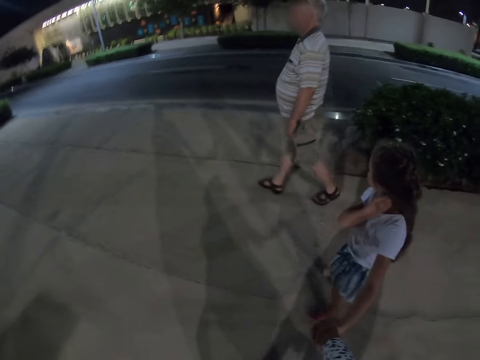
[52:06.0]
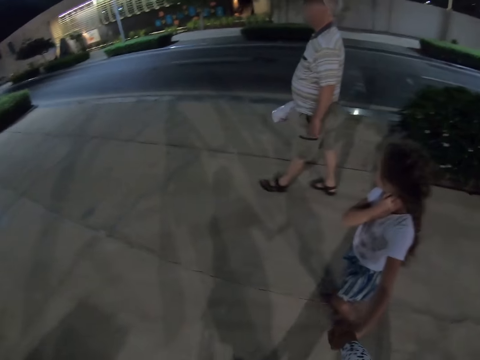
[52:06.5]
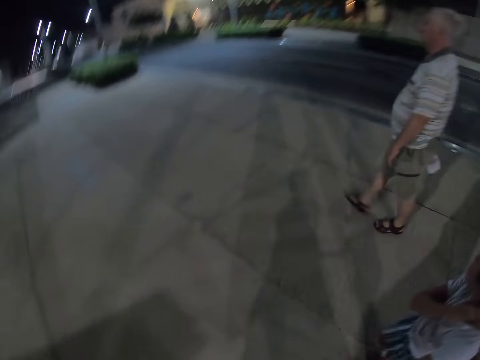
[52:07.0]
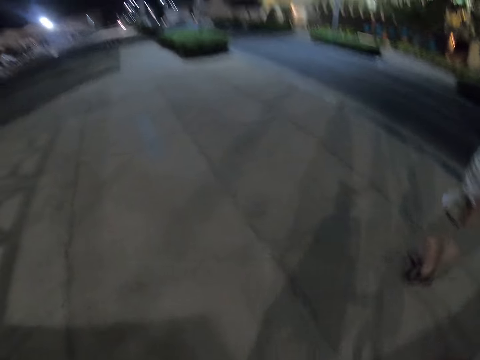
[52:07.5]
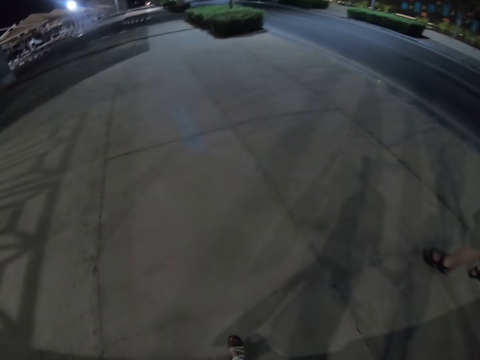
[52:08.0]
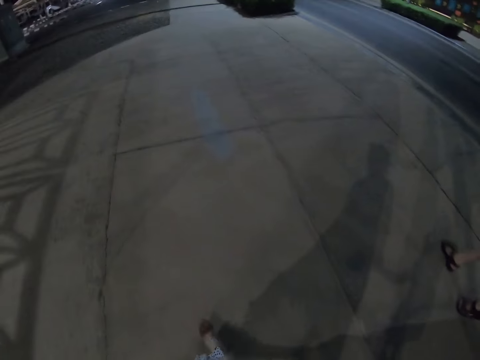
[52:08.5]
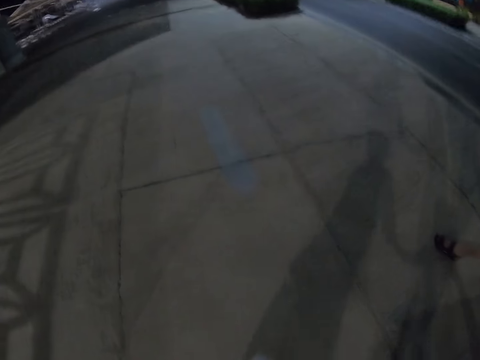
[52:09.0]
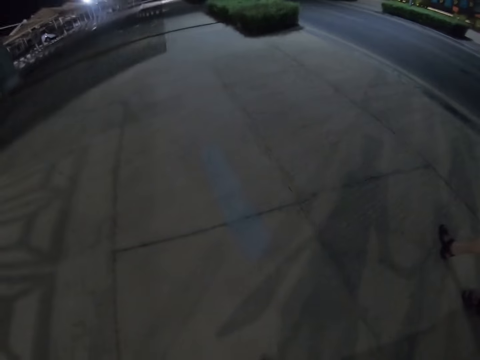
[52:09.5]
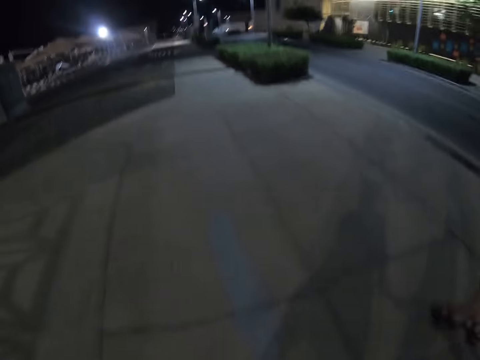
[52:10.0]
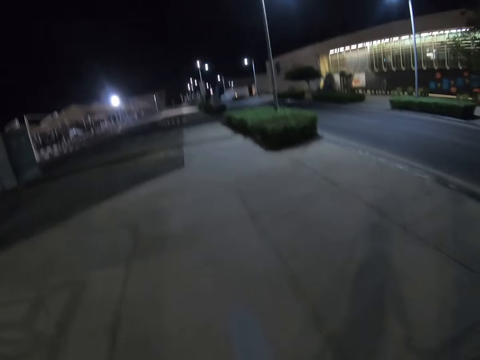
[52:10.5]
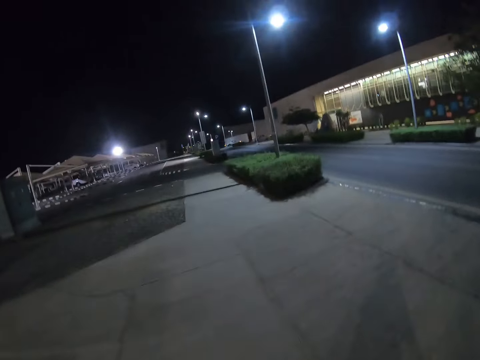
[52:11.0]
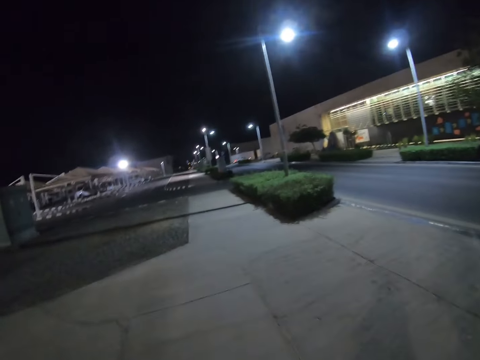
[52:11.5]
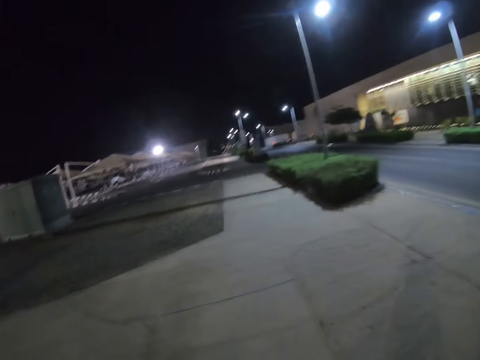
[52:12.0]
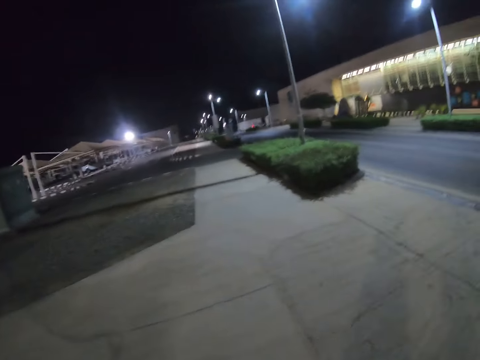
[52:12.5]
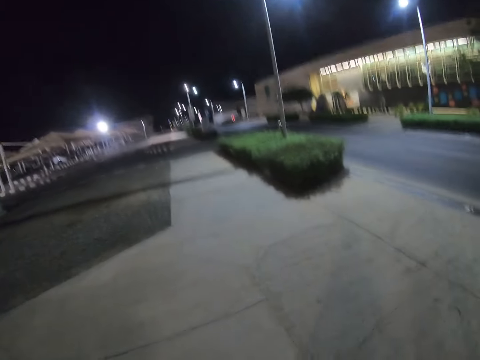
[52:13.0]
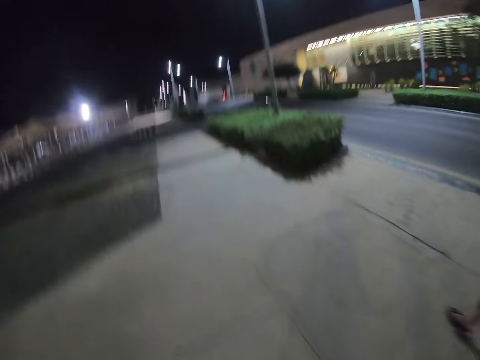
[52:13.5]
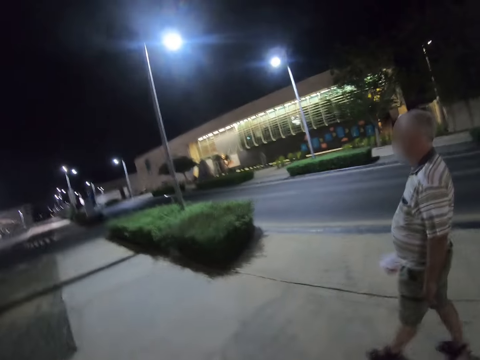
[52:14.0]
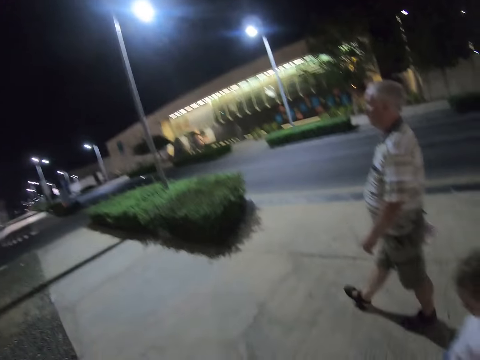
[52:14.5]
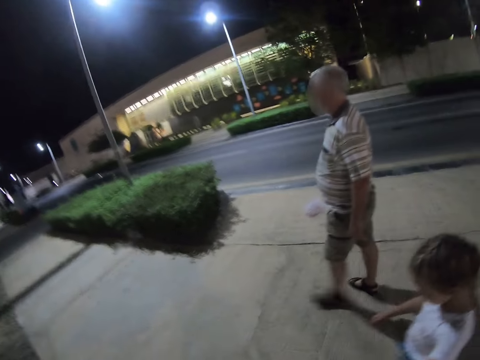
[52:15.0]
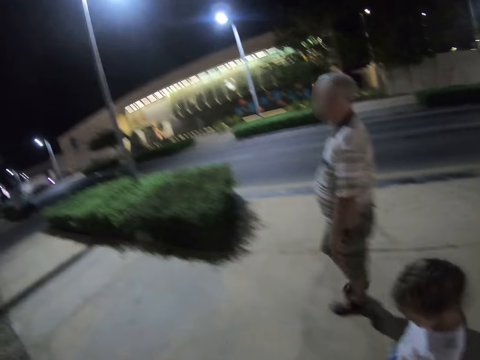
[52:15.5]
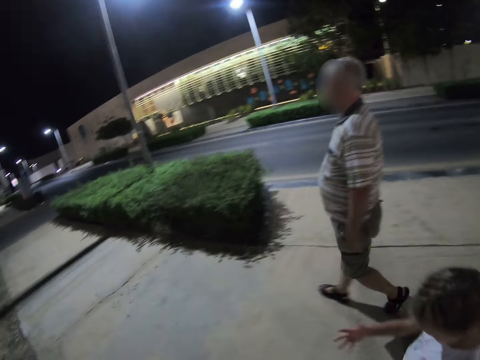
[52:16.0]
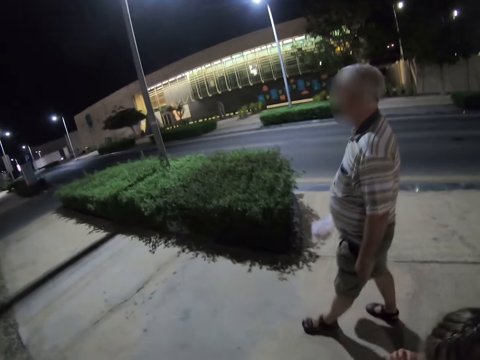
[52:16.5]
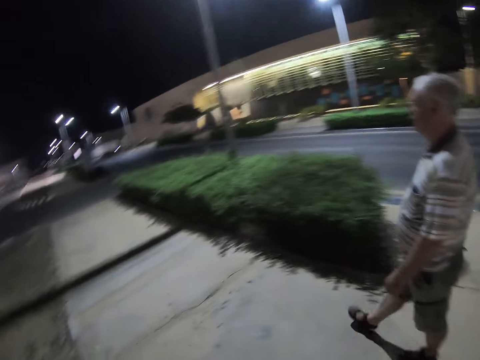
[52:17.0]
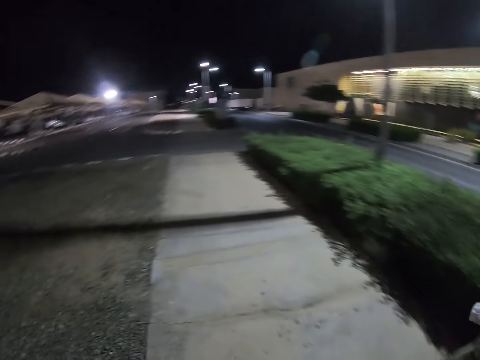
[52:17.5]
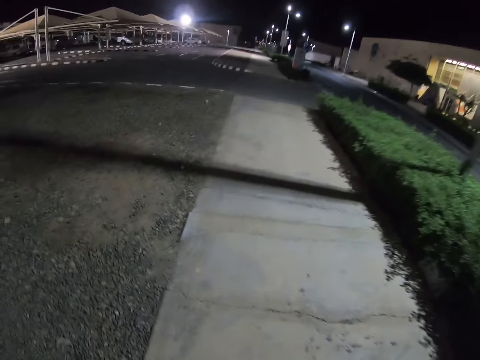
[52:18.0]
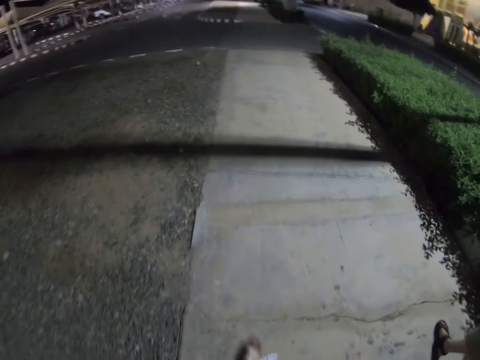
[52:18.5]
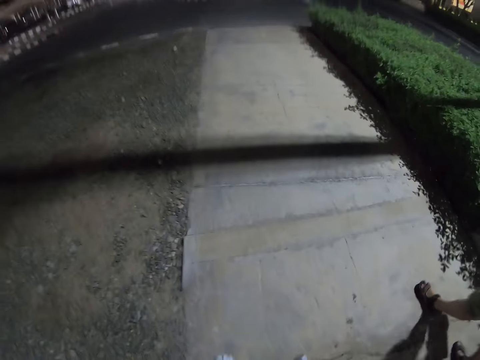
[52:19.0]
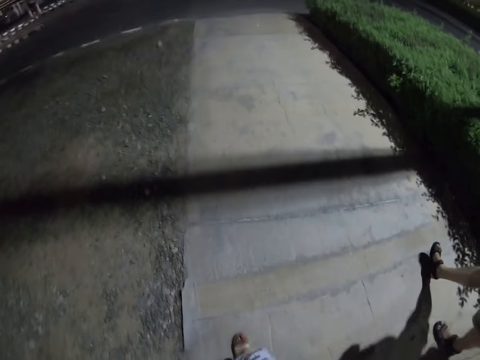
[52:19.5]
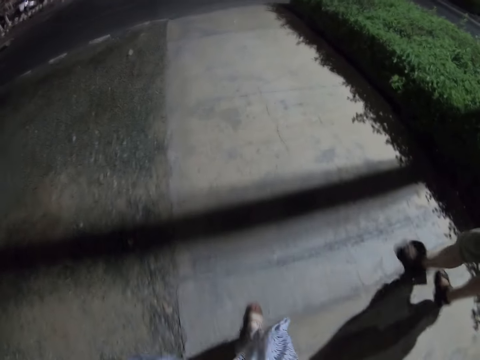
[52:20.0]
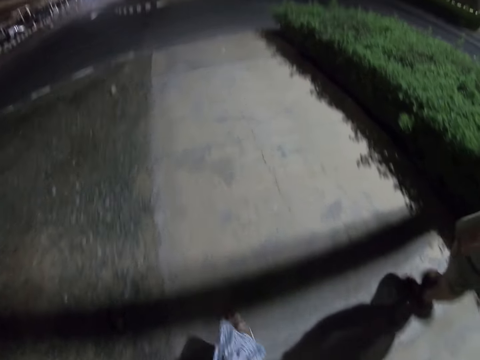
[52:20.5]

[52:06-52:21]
A kid walks down the street. The kid rubs her neck. The camera wearer walks down the street.

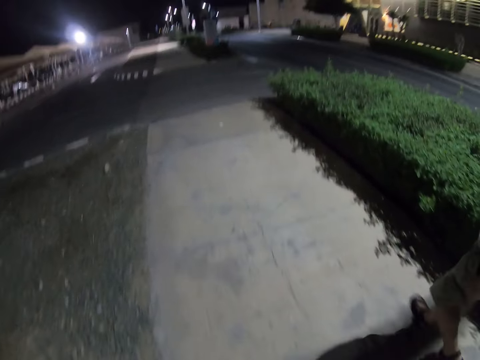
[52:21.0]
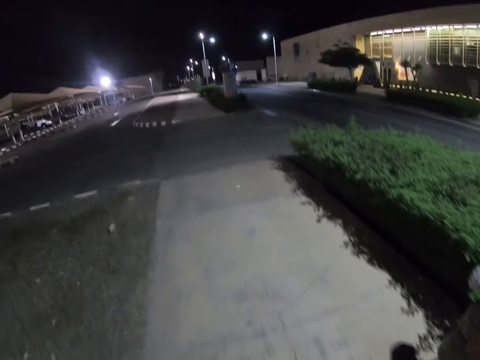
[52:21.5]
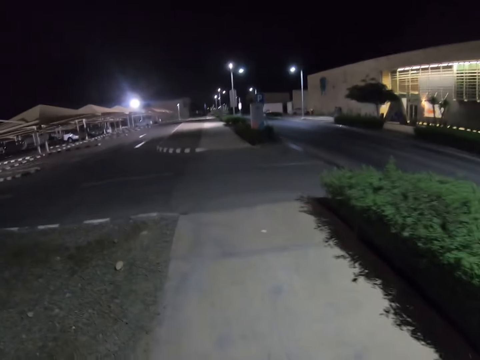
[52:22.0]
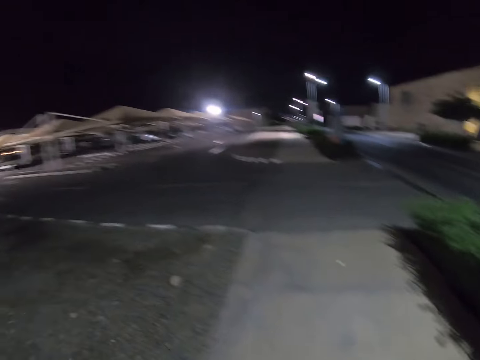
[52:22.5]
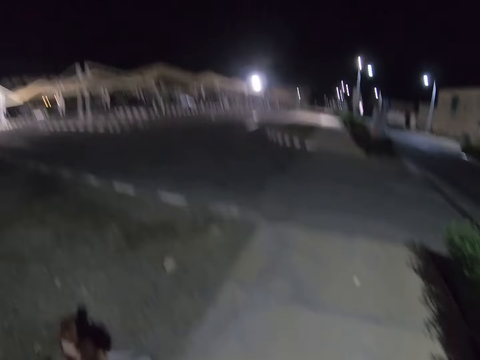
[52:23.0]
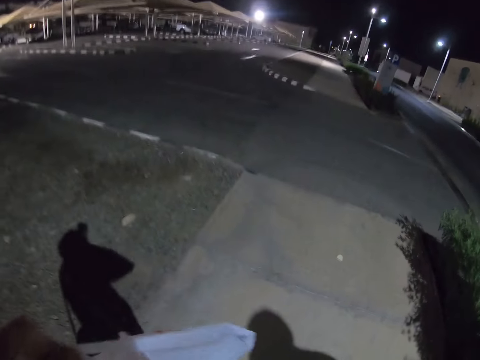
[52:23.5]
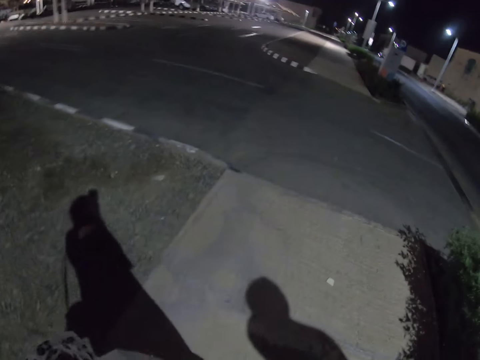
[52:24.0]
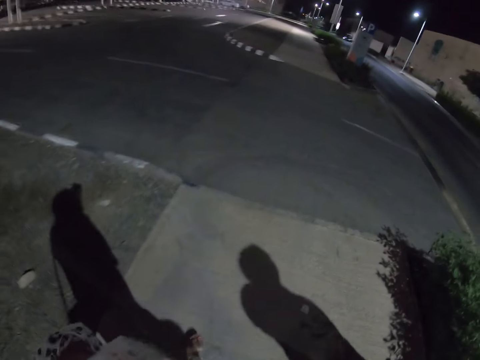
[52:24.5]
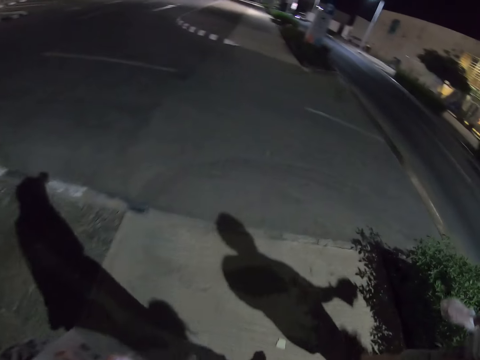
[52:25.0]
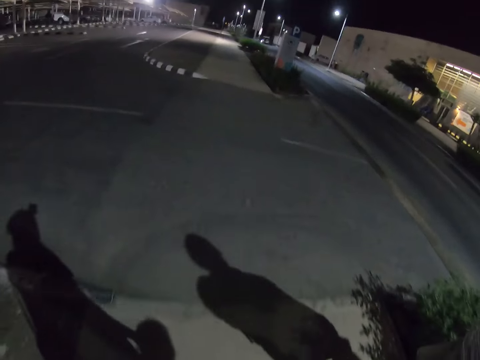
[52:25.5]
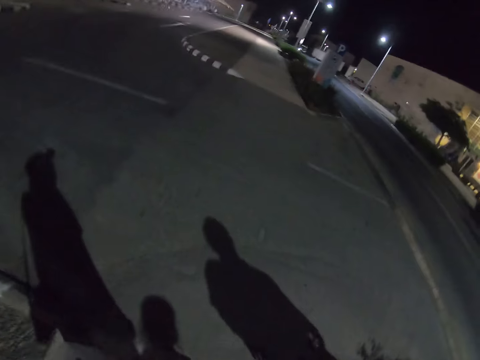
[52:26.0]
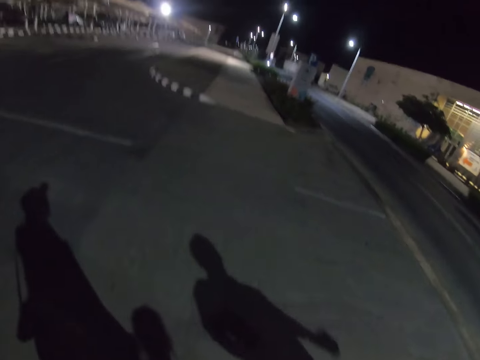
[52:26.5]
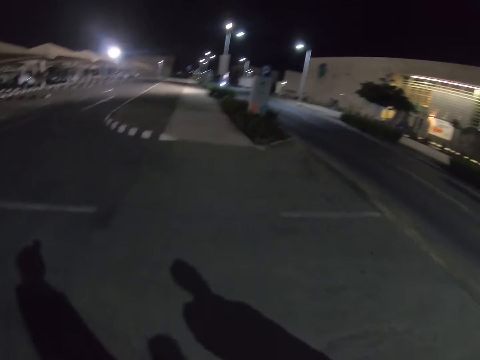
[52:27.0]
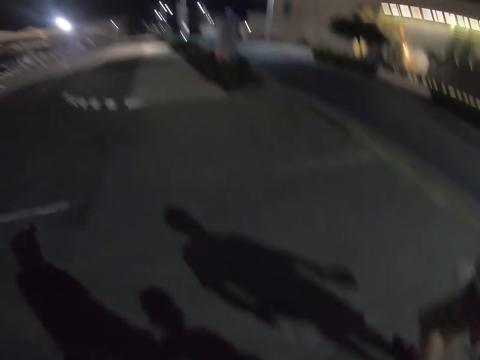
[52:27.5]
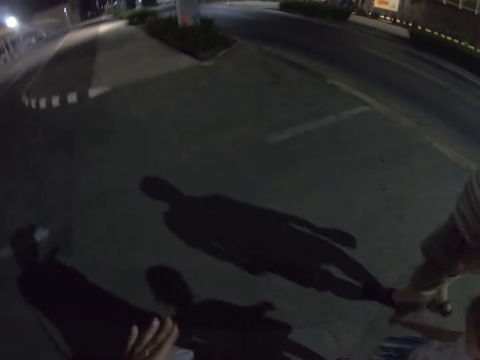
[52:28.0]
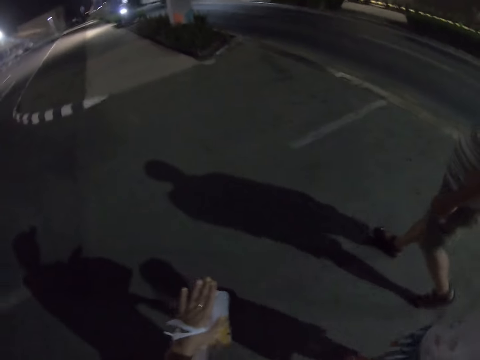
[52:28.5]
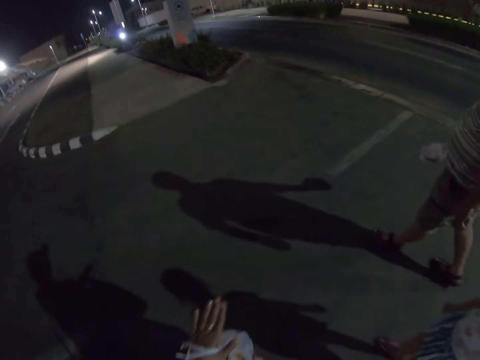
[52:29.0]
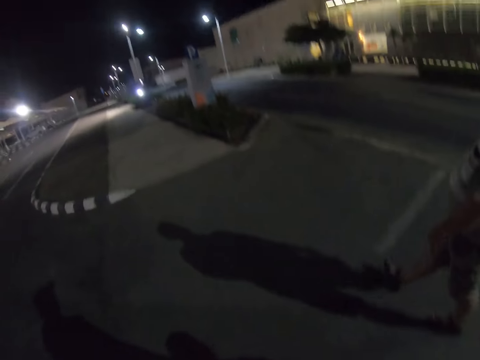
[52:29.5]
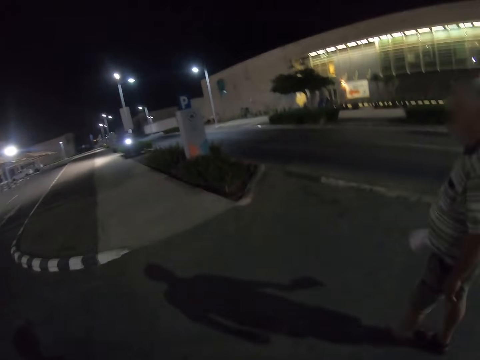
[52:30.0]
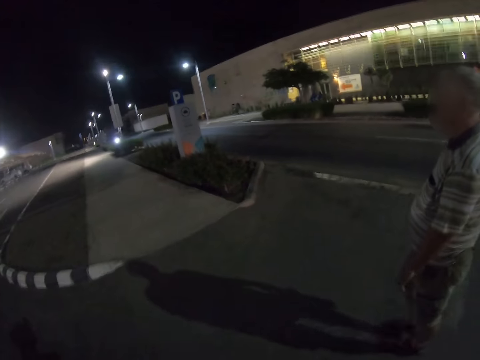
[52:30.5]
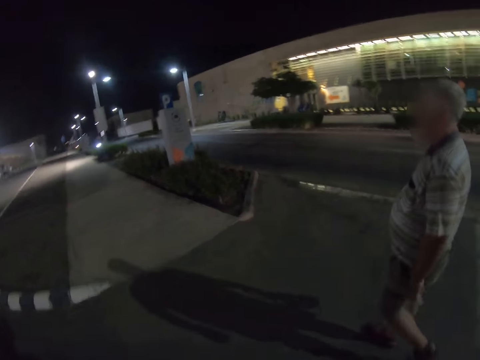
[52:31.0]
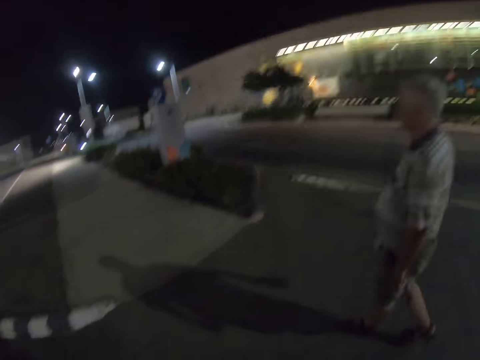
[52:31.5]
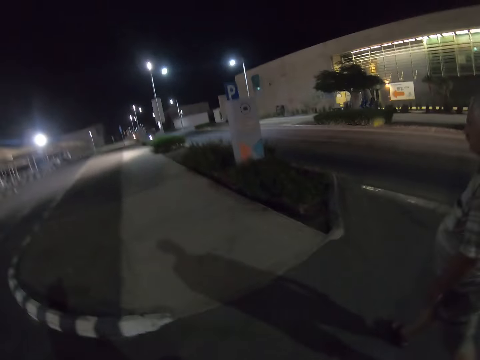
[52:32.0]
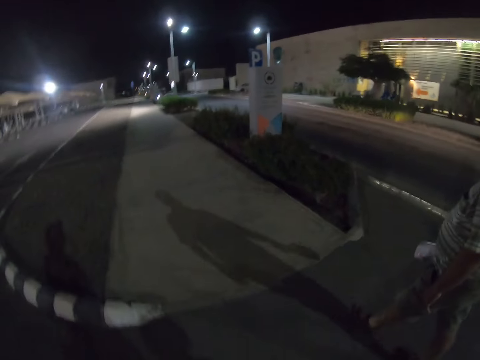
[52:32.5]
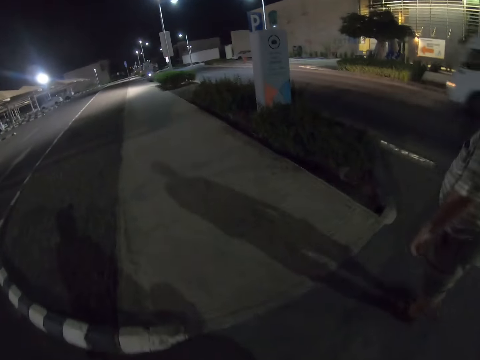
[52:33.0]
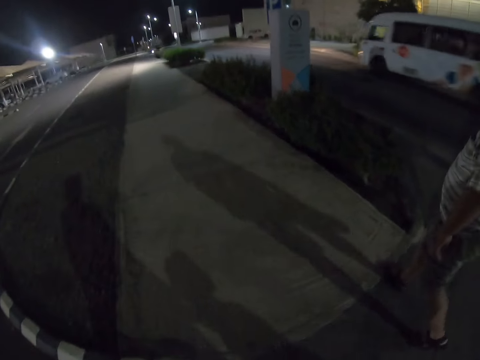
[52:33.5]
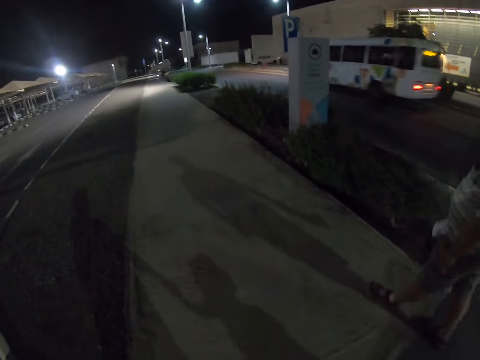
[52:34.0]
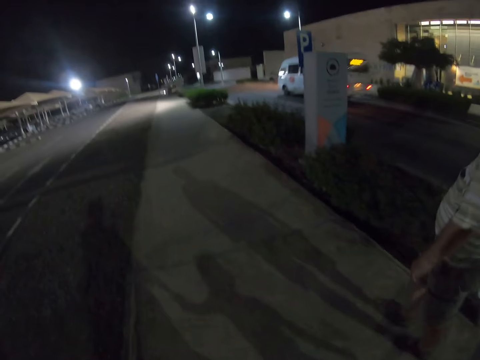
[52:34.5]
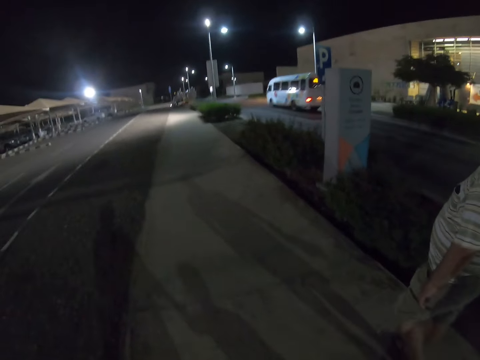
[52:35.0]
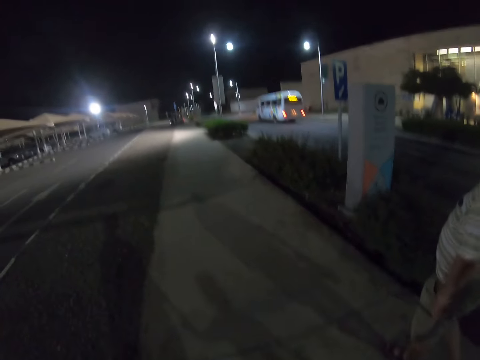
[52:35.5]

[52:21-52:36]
The camera wearer continues walking together with a man and a child. She instructs using her left hand.
